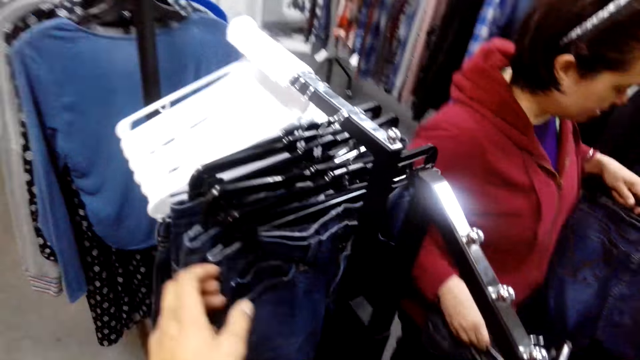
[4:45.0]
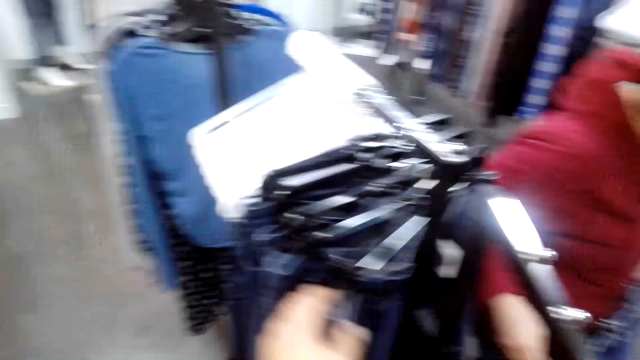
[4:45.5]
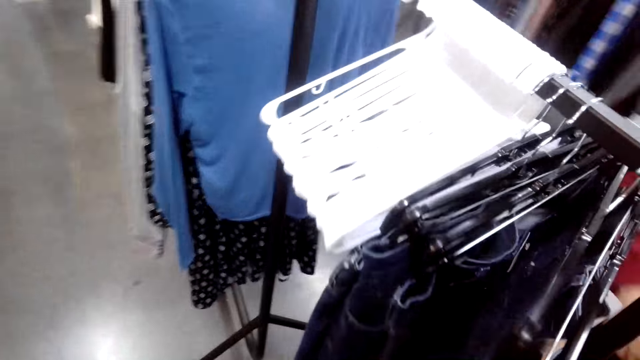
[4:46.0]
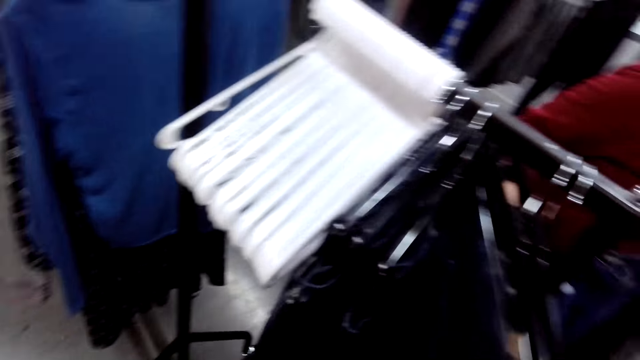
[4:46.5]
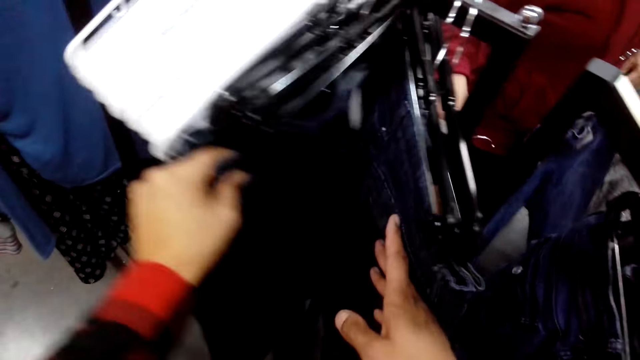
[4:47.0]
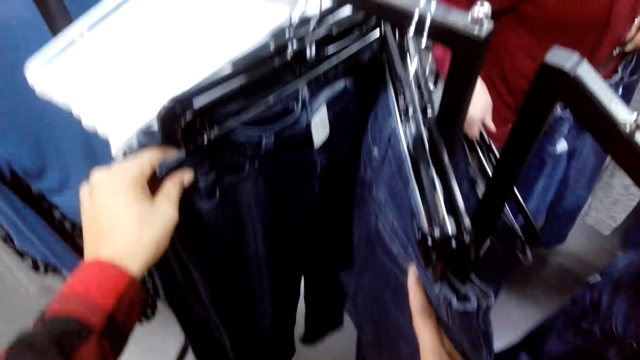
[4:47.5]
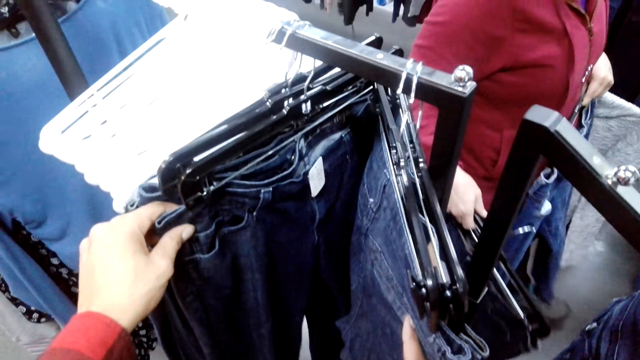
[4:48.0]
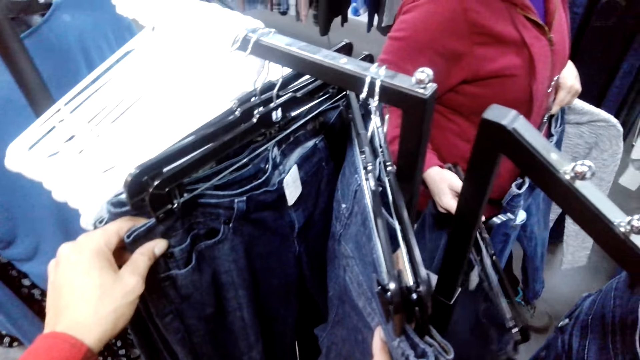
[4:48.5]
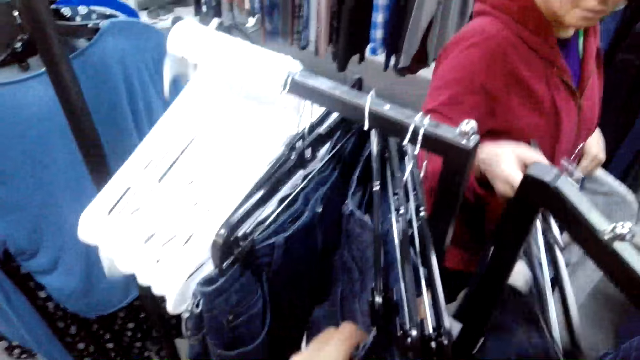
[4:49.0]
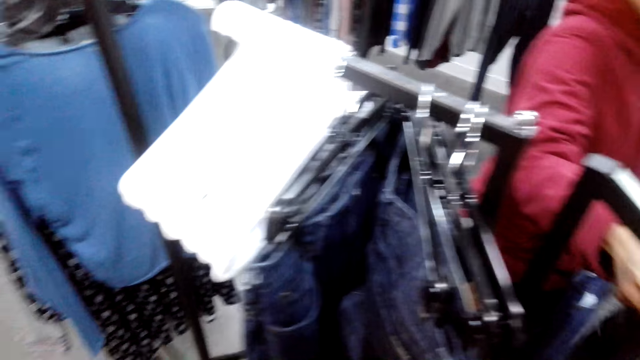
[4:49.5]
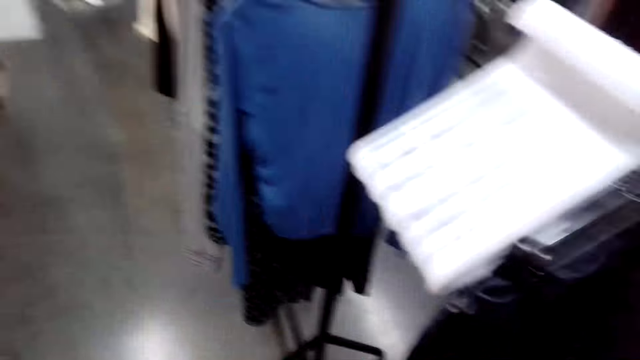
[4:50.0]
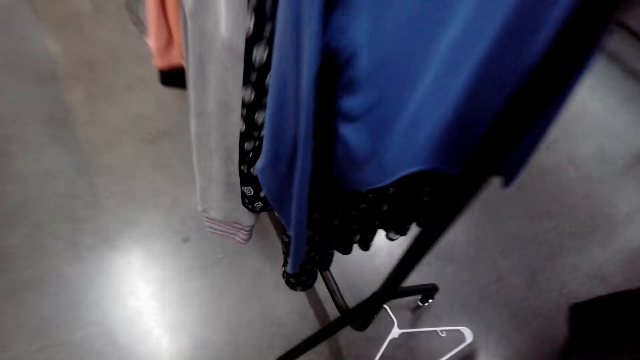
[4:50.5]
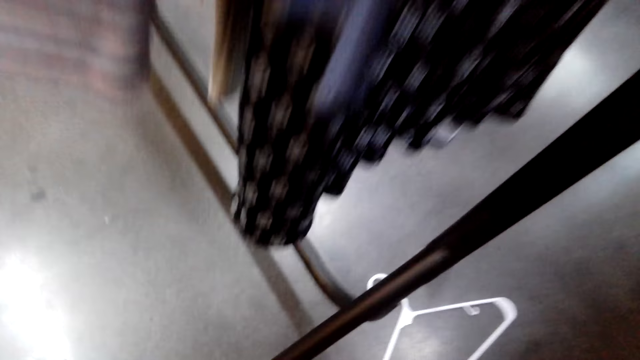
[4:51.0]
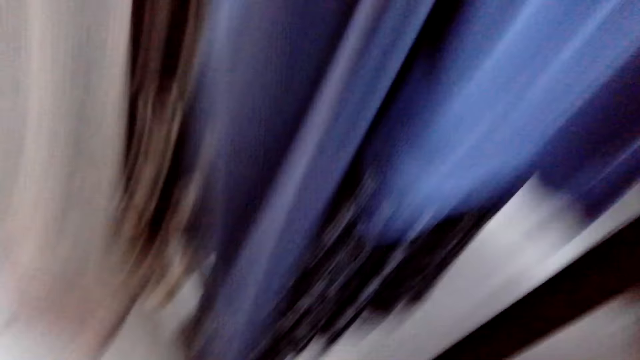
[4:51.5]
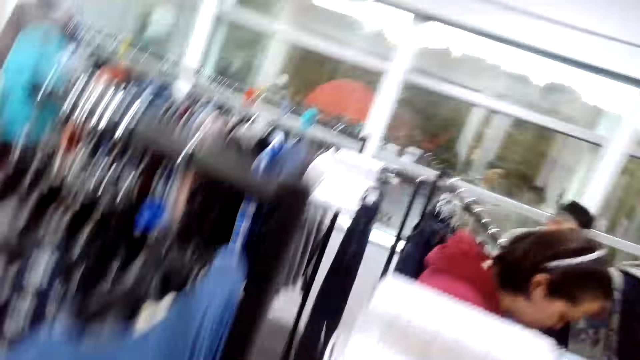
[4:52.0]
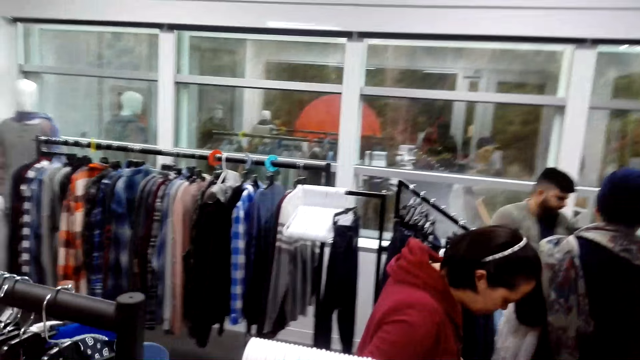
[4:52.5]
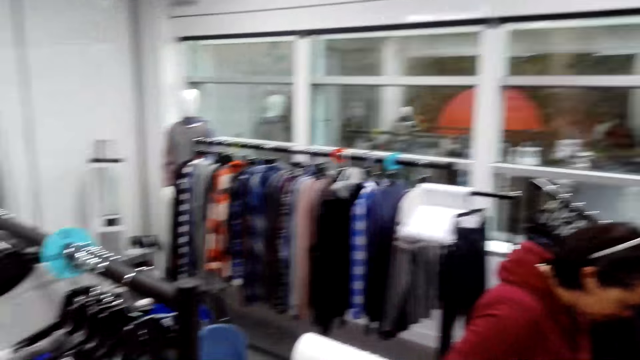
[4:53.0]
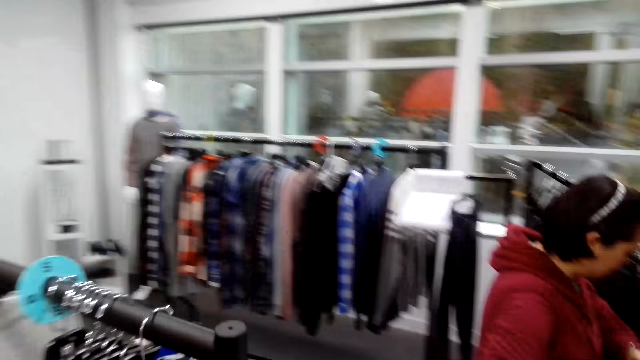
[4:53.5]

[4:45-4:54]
The camera wearer stares at the cloth on the stand. They pick a hanger from the floor.

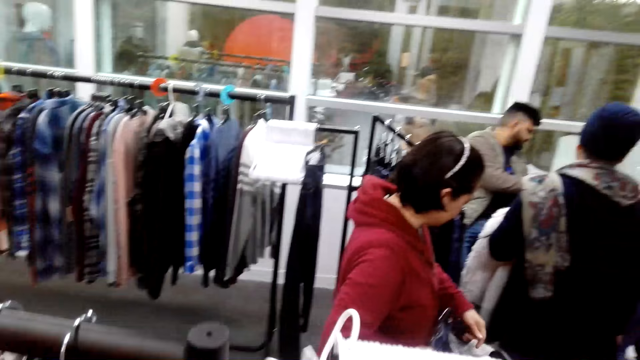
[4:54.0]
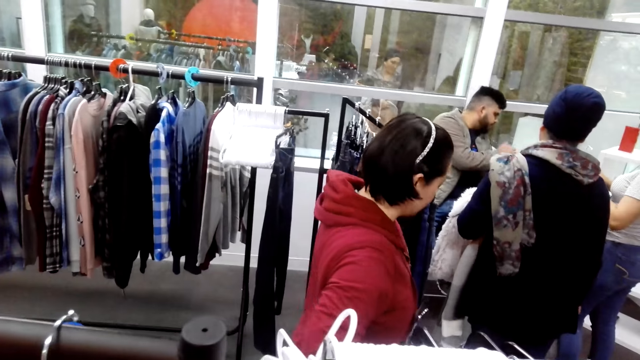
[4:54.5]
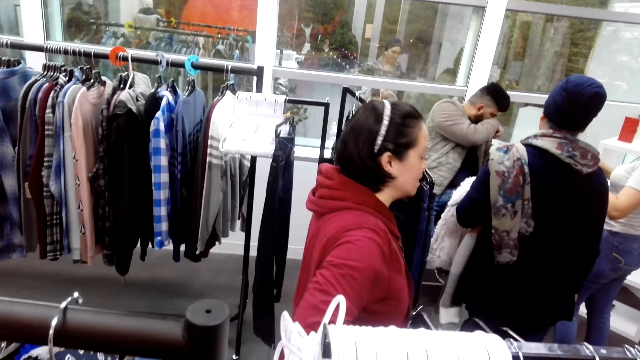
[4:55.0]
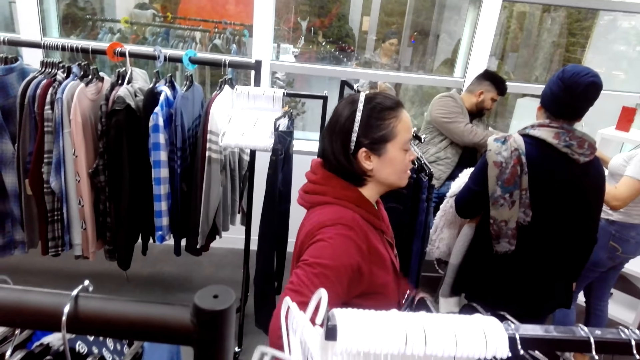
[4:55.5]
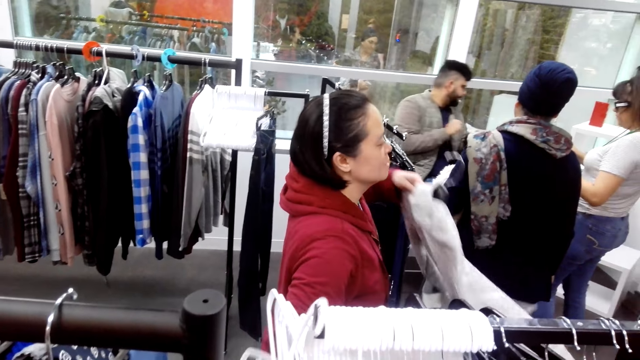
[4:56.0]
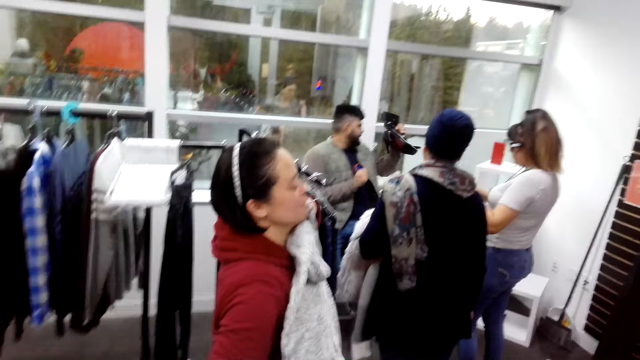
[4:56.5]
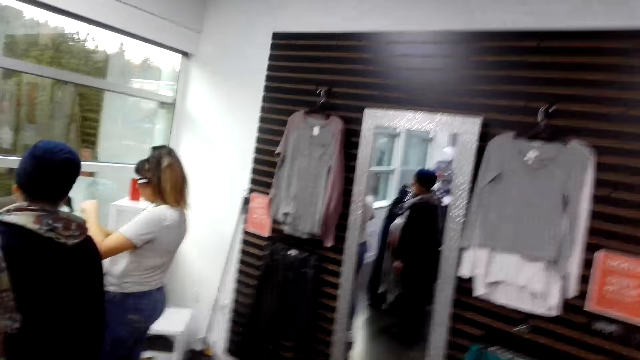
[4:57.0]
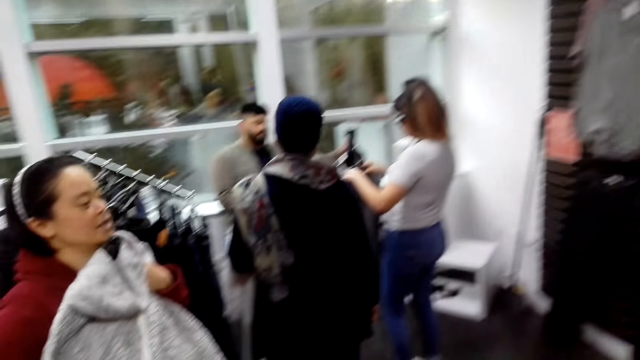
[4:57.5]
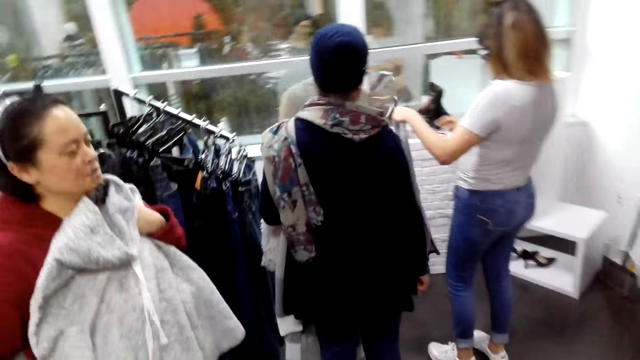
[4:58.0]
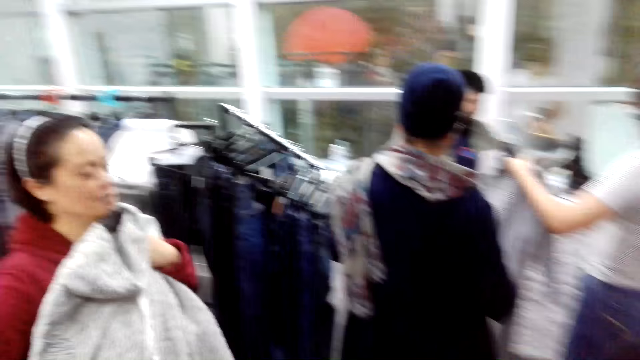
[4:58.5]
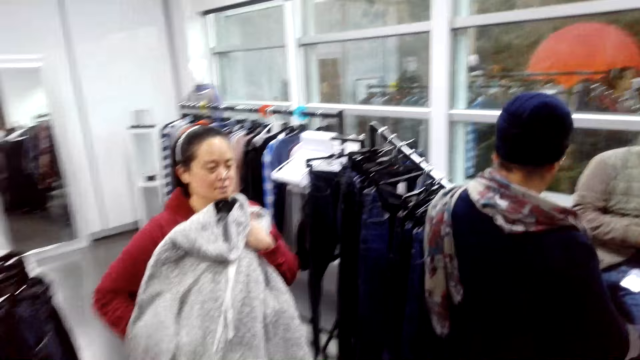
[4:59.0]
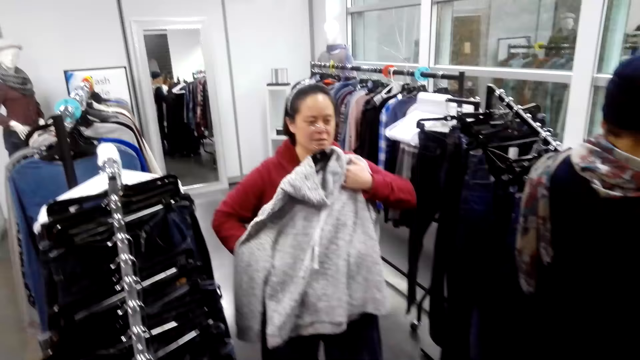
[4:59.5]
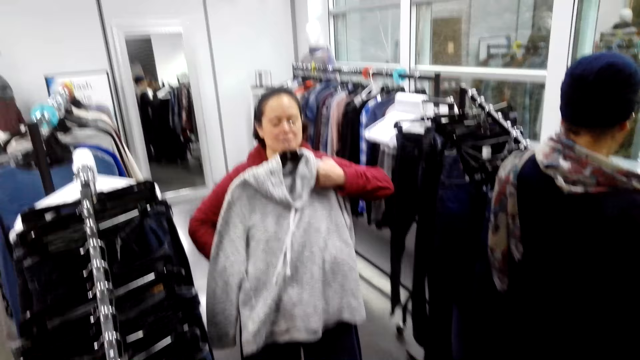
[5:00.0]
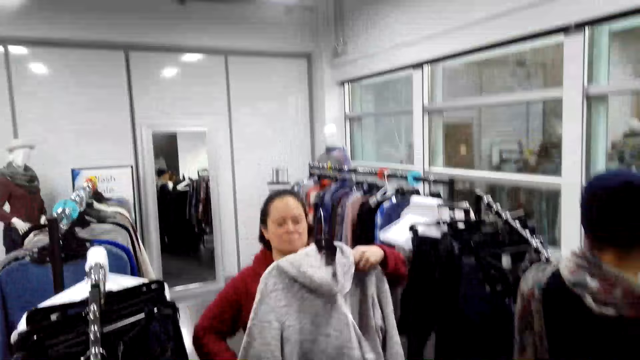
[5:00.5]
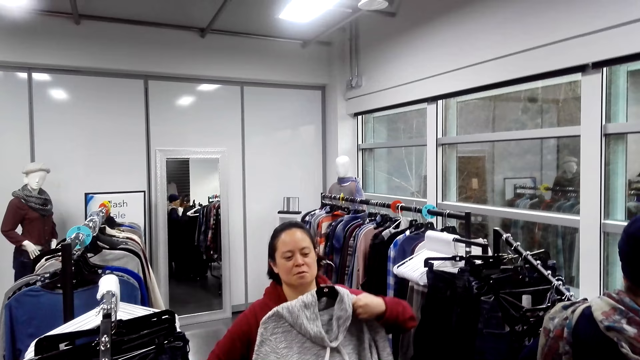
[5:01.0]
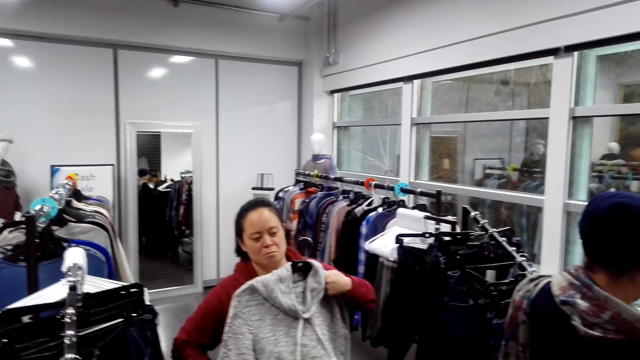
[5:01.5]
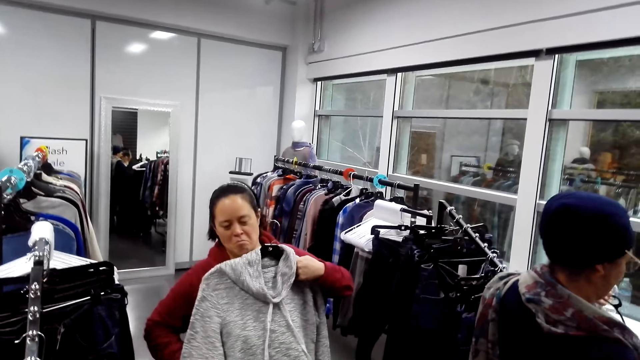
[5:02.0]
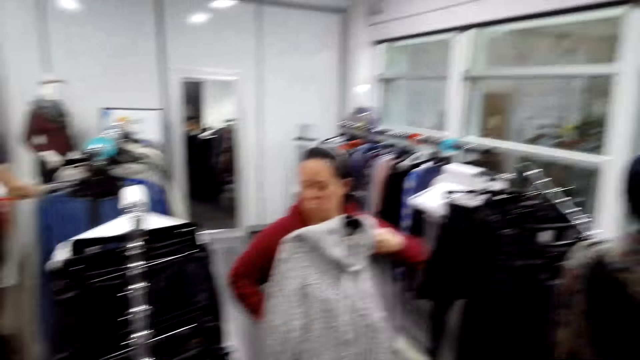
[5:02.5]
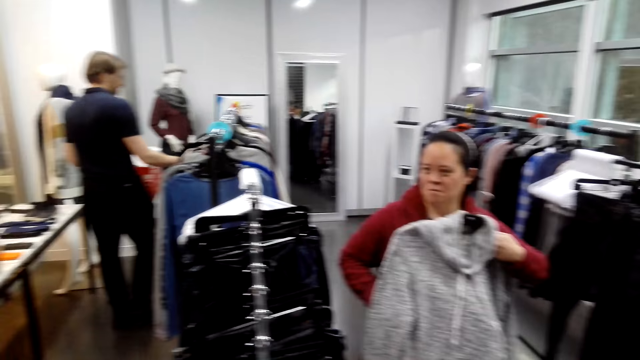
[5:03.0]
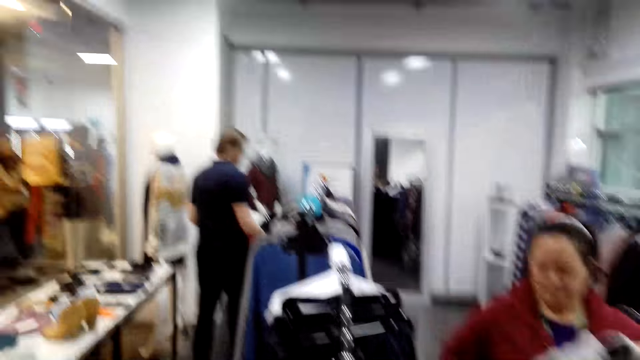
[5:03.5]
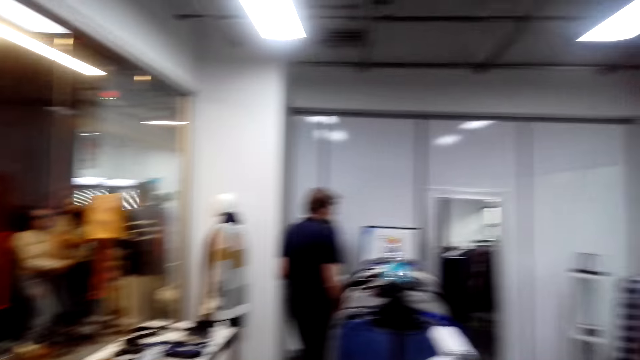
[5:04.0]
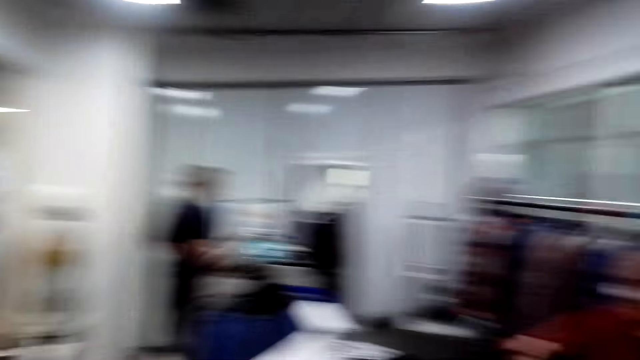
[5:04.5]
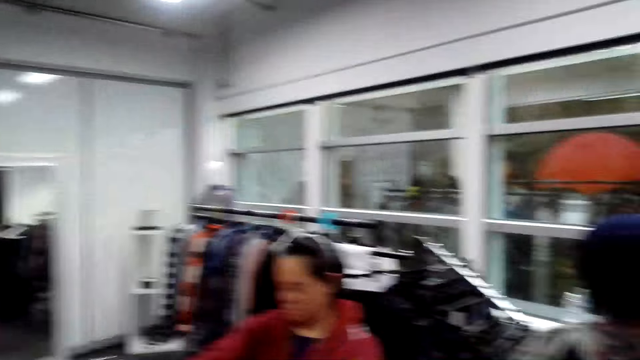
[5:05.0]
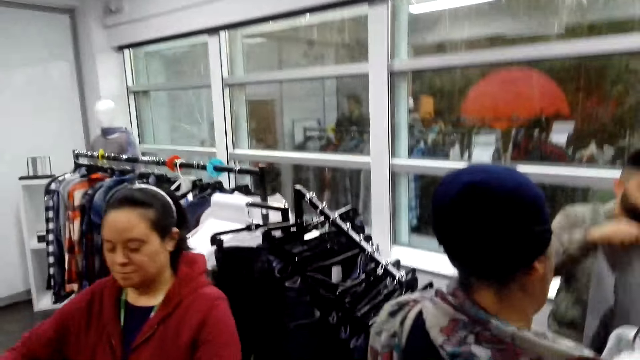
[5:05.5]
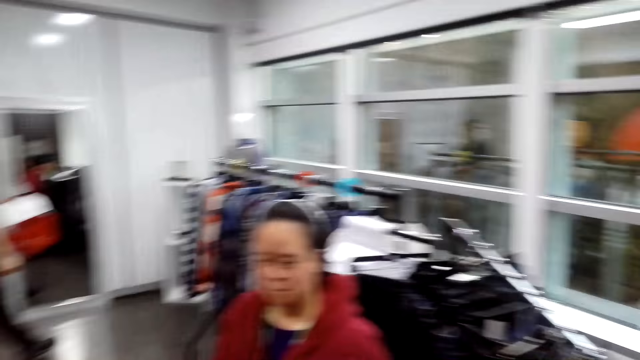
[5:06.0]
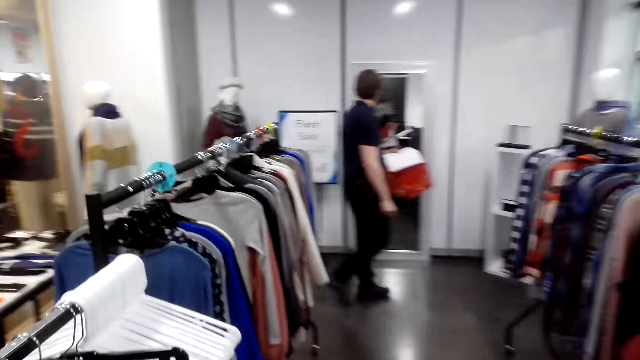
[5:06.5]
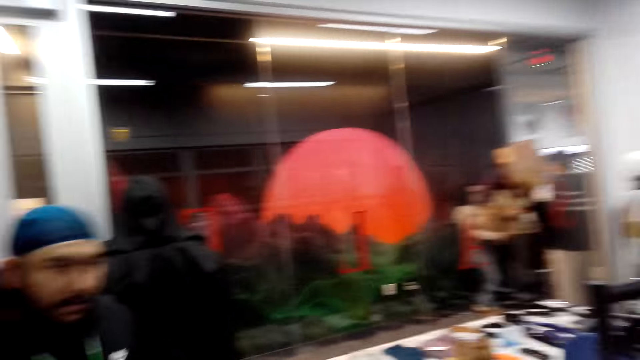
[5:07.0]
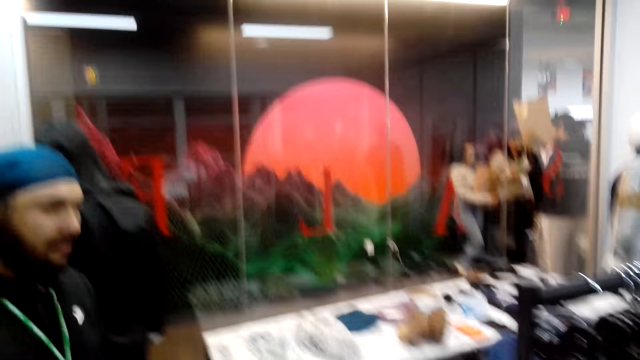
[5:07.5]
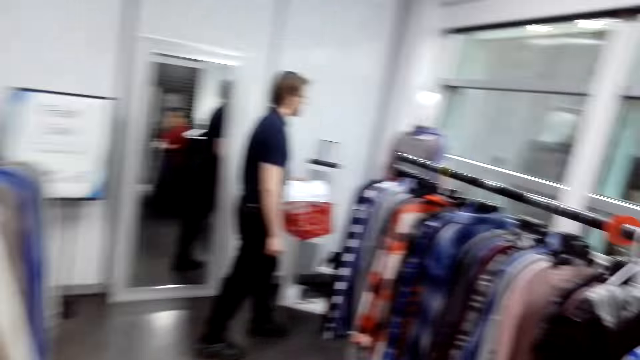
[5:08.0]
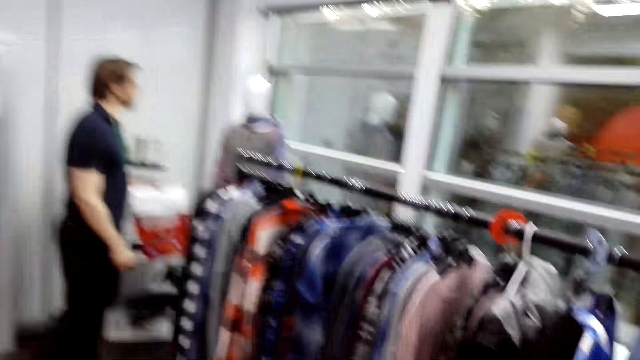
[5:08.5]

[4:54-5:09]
The camera wearer stares around the shop. A woman fits the sweater. The camera wearer talks to the woman. They stare at the woman. They stare around the shop.
